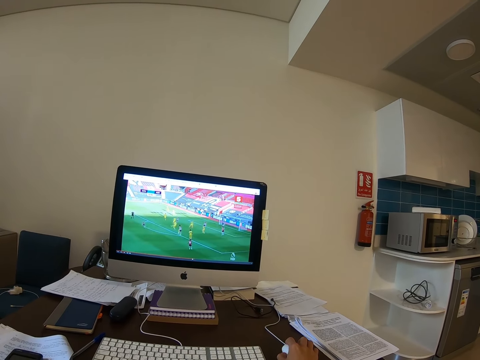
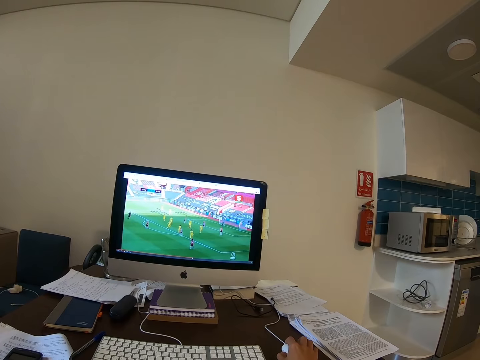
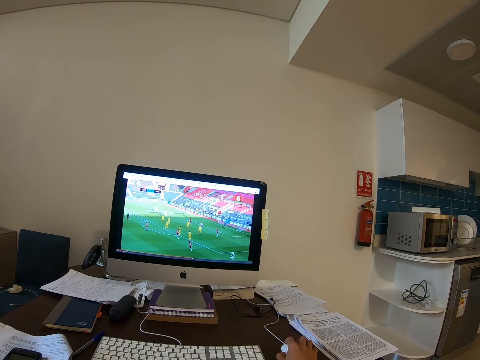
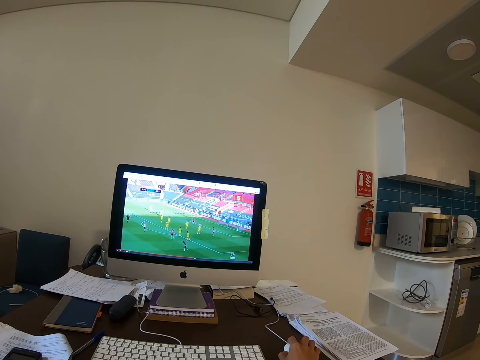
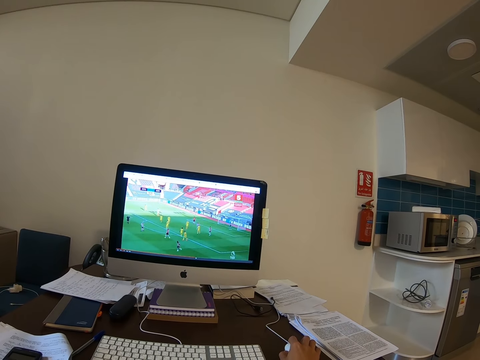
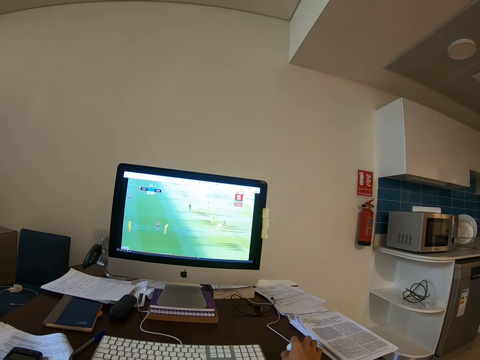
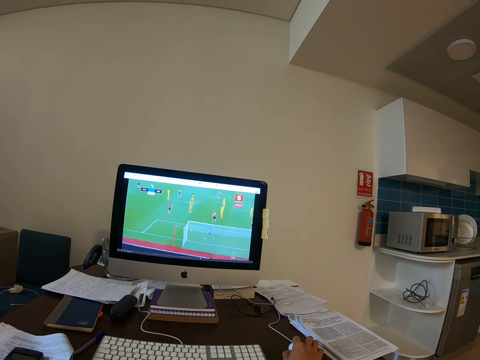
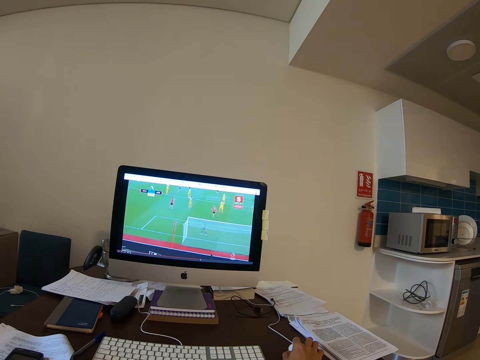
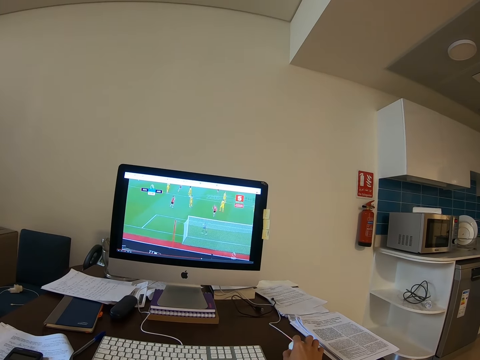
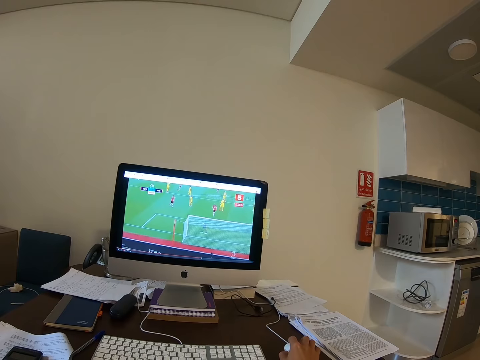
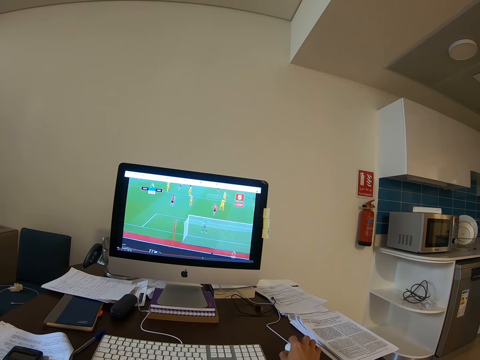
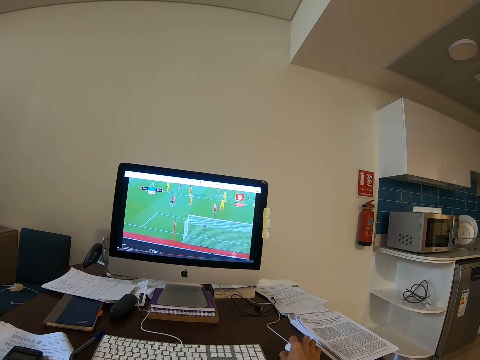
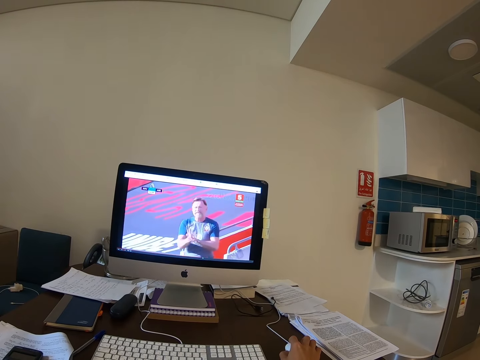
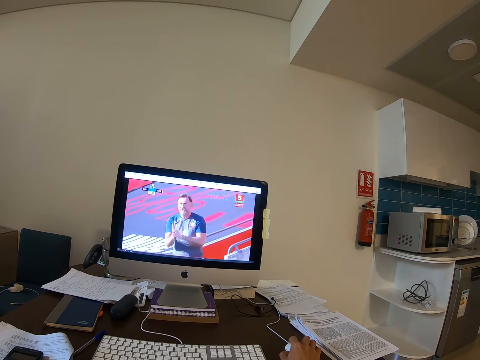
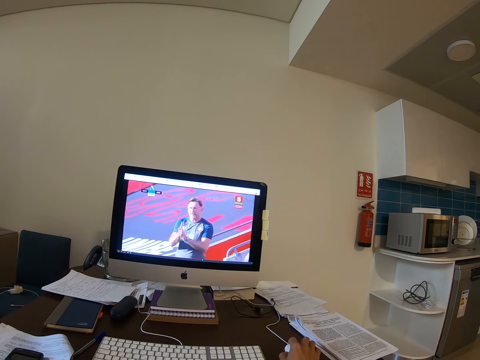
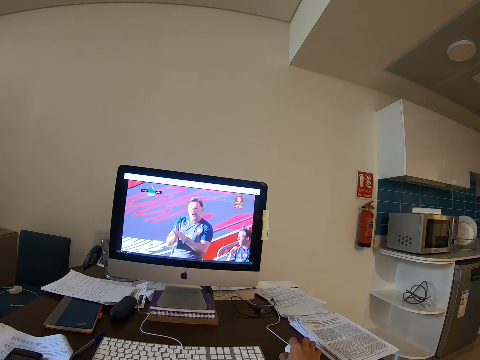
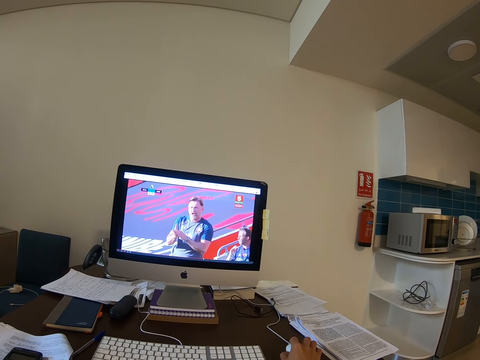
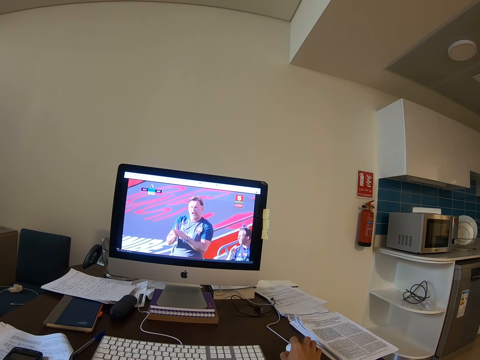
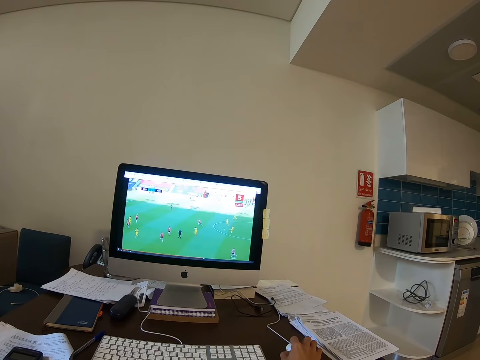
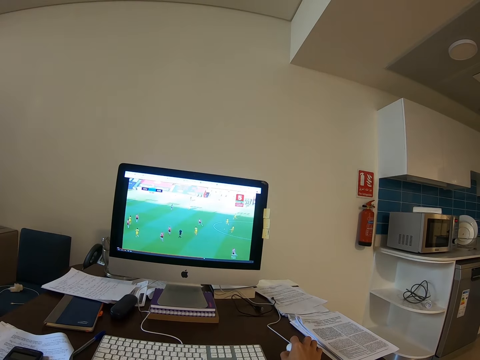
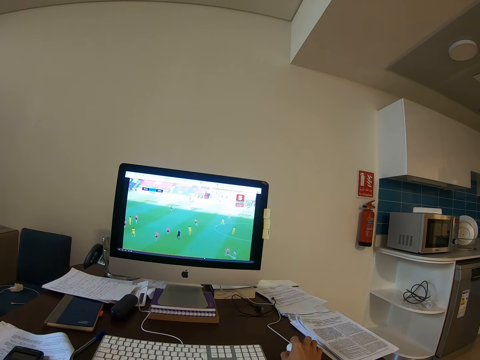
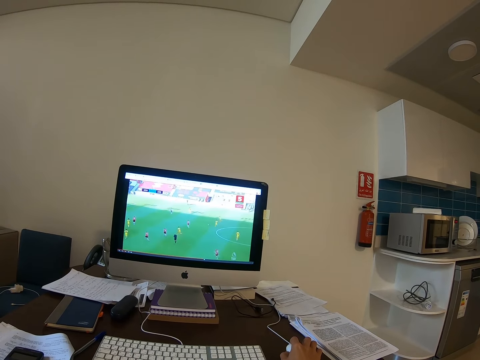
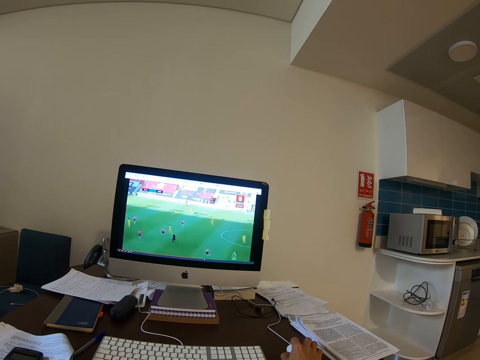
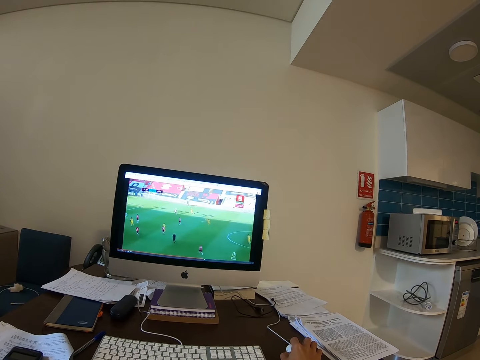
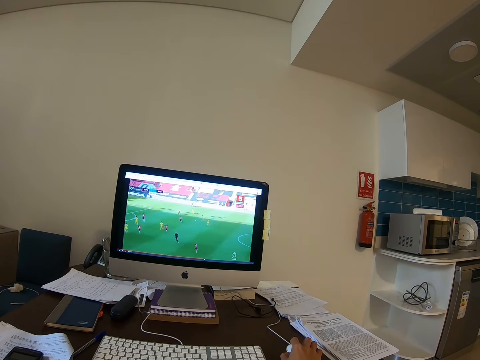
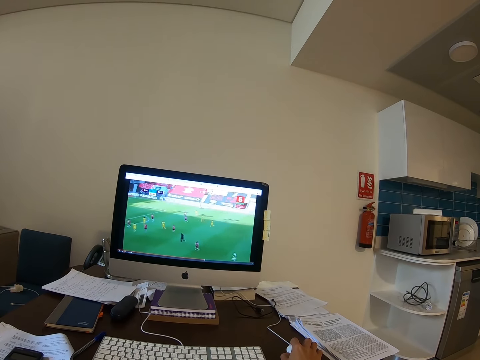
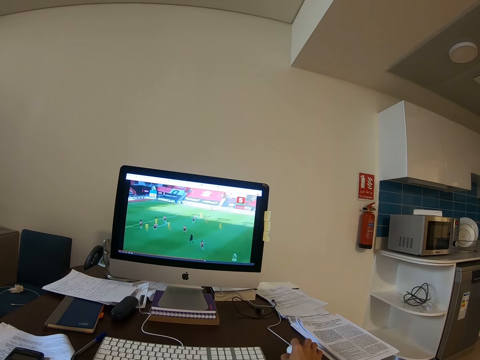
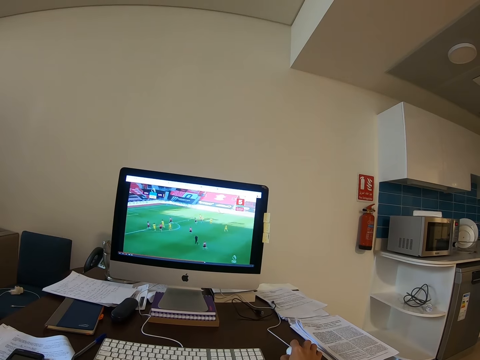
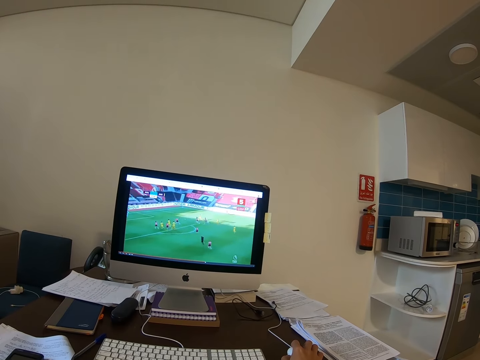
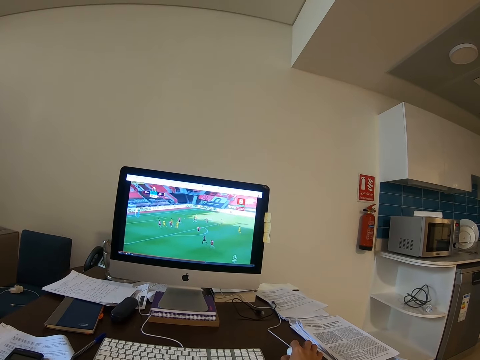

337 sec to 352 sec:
The camera wearer moves a computer mouse on a table. They watch football on a computer. They hold the computer mouse on the table.

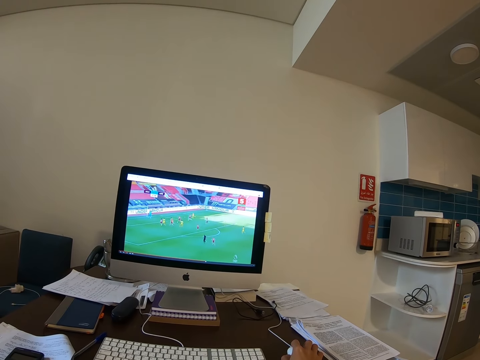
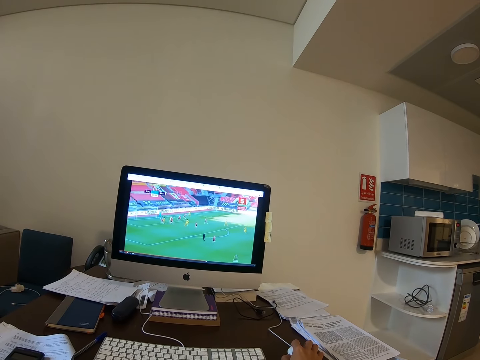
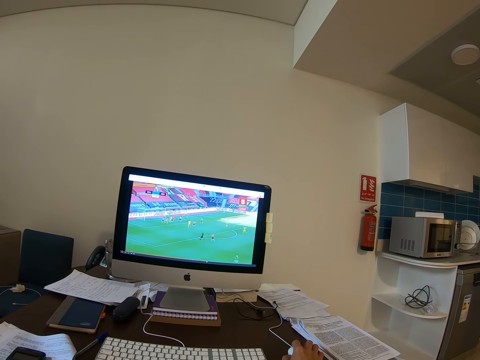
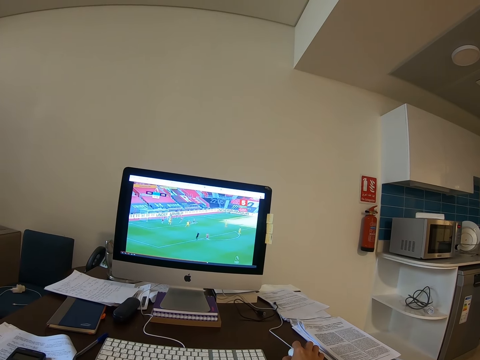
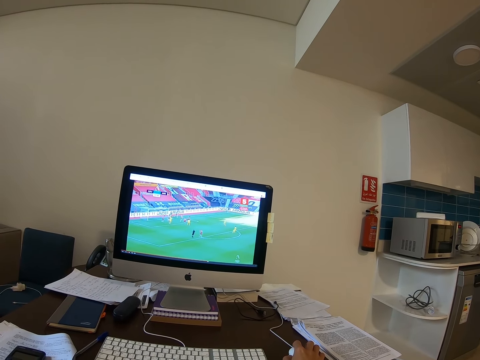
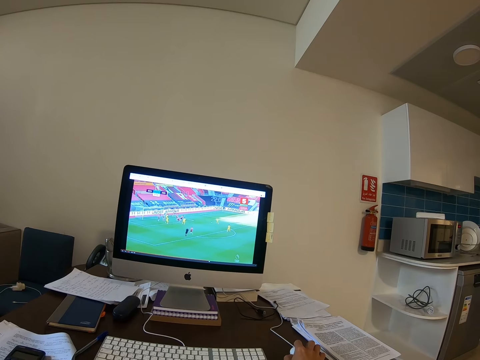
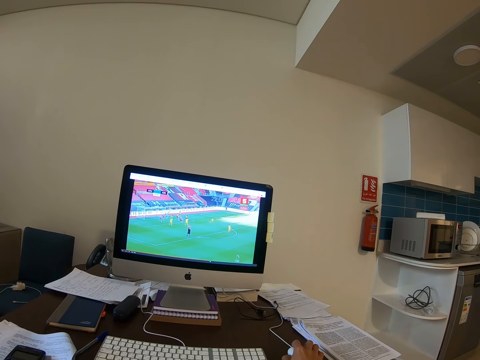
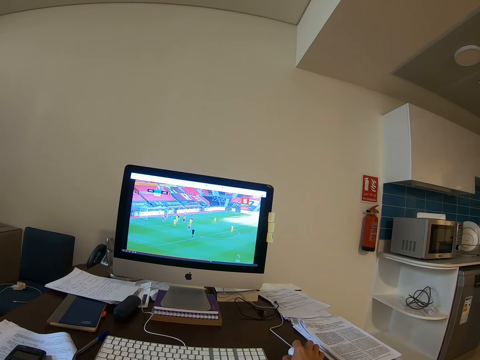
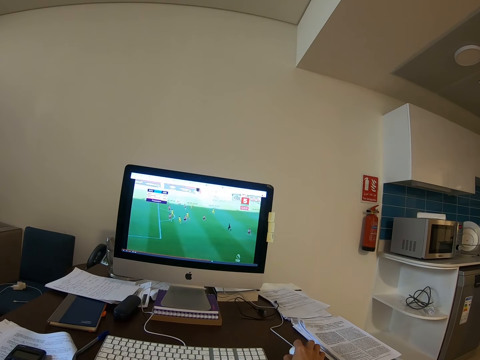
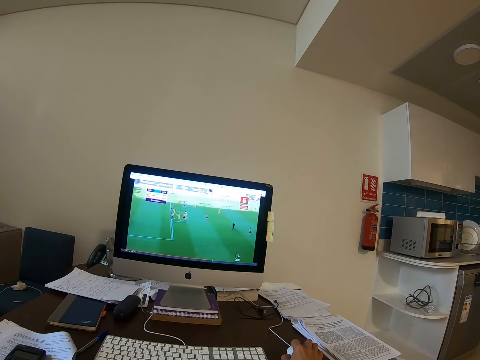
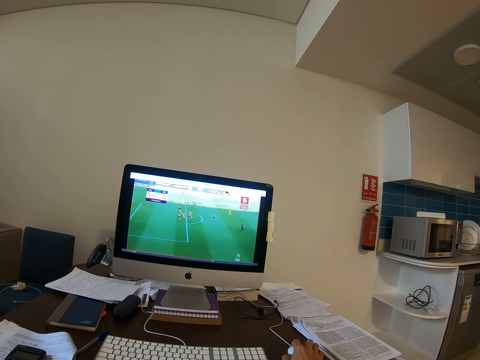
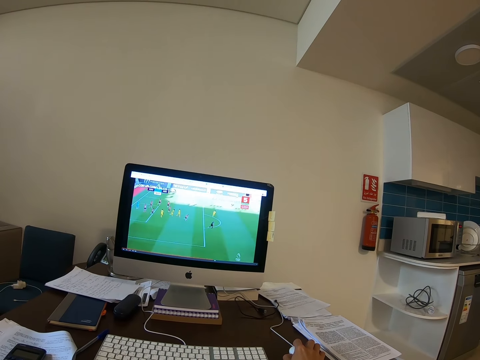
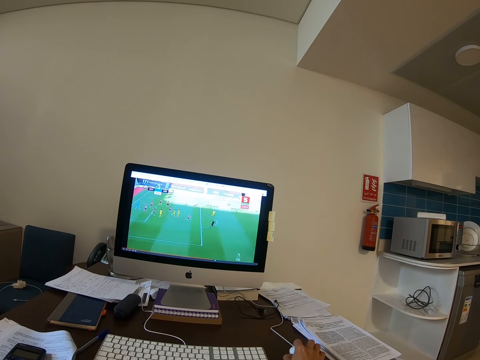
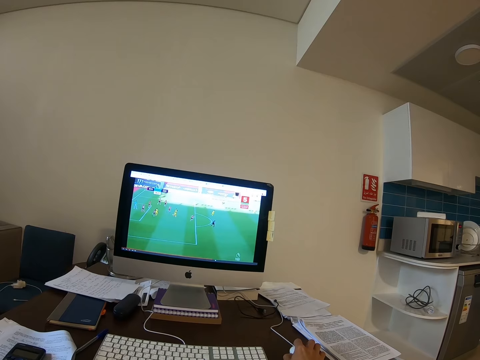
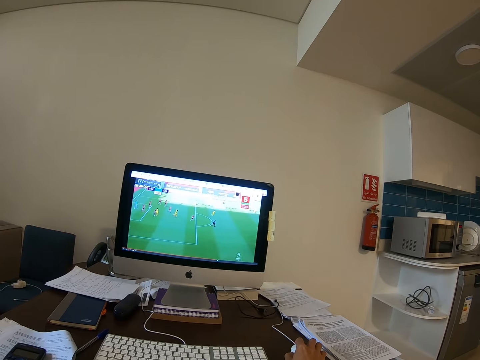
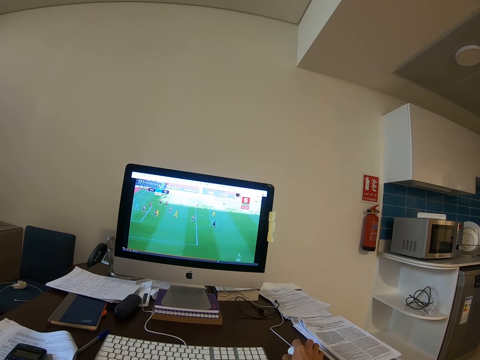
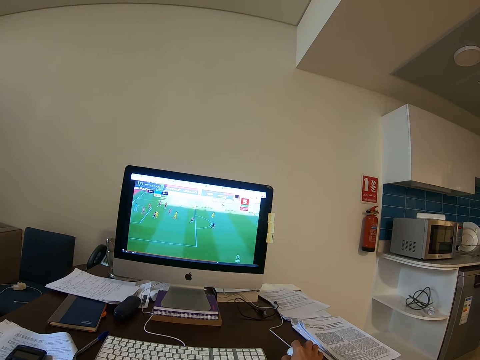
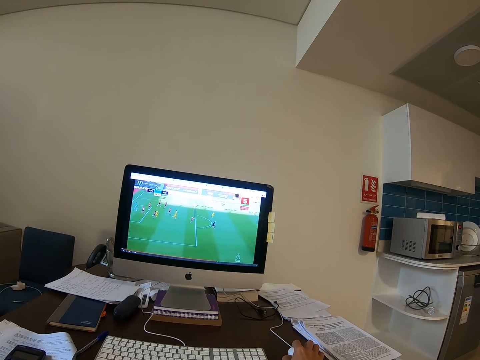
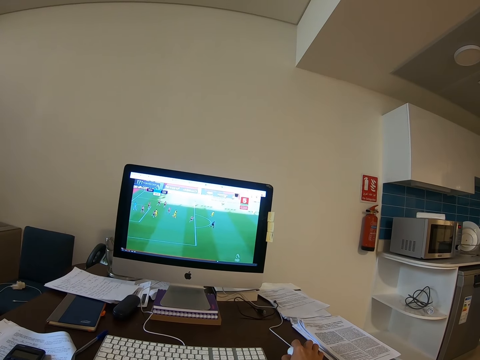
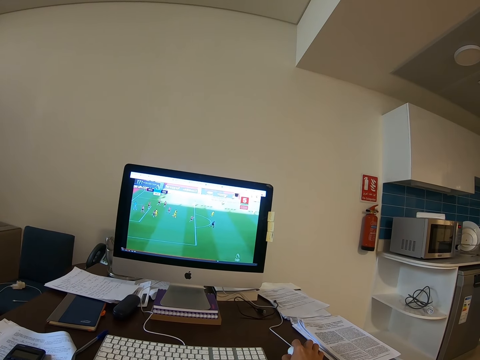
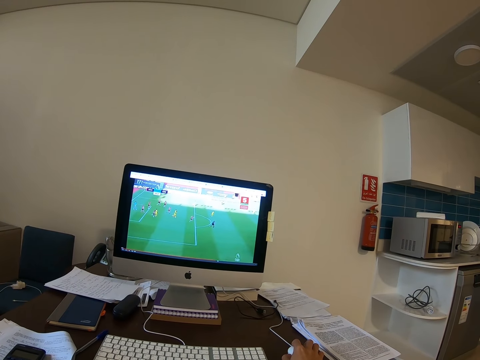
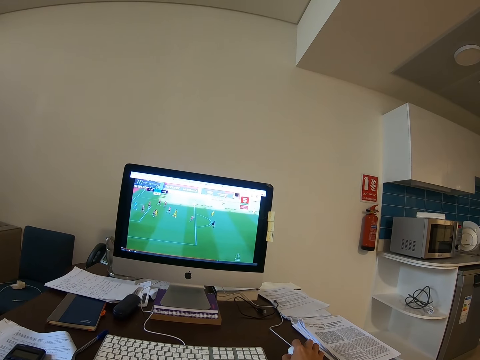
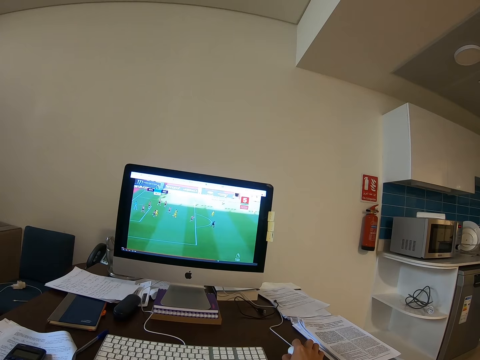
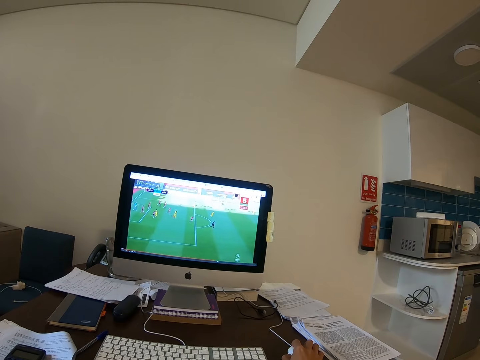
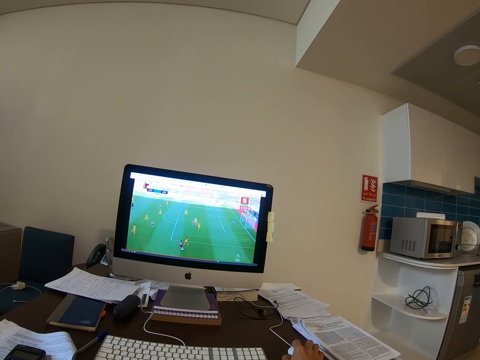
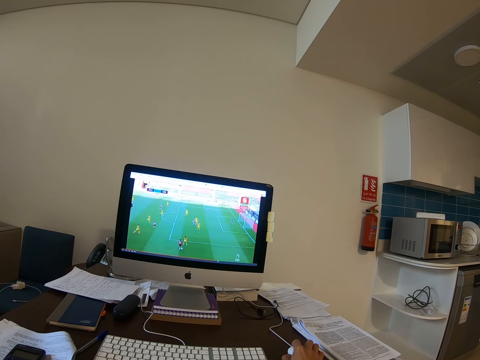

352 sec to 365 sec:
The camera wearer moves the computer mouse. They move the mouse on the table. They hold the computer mouse on the table.
